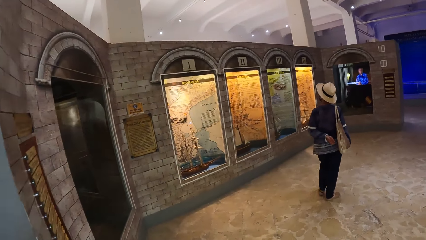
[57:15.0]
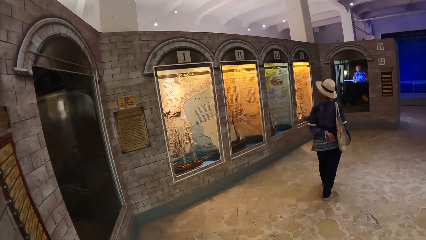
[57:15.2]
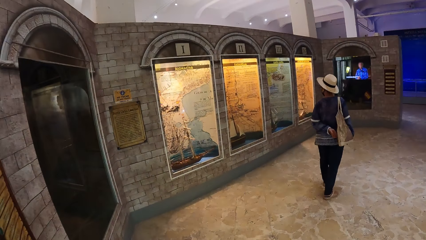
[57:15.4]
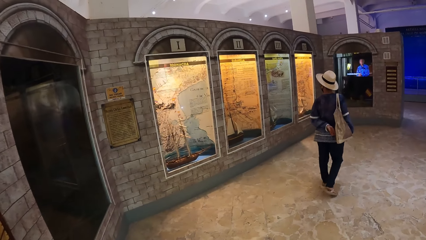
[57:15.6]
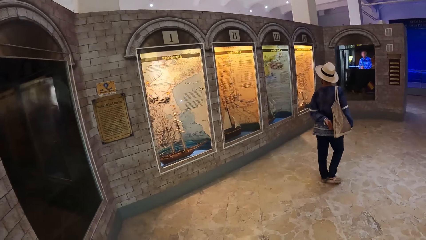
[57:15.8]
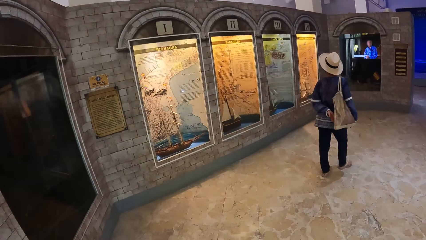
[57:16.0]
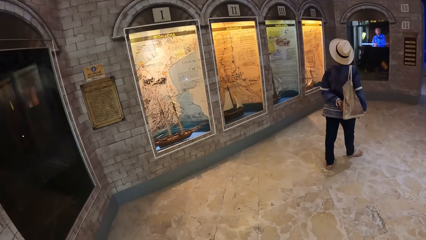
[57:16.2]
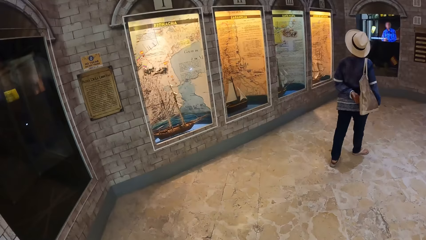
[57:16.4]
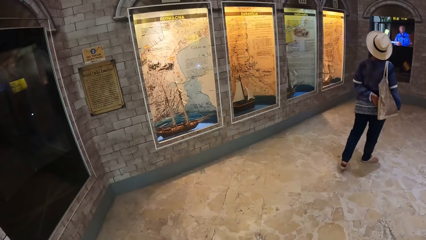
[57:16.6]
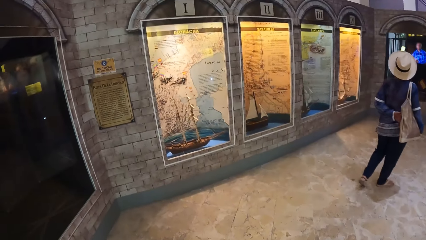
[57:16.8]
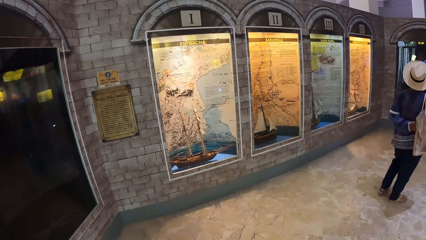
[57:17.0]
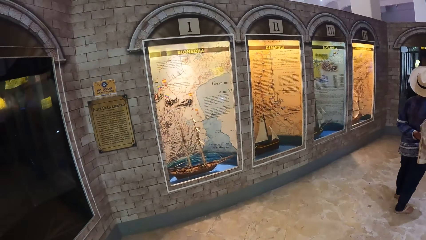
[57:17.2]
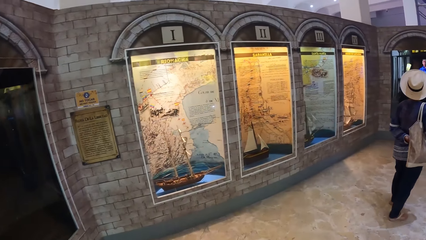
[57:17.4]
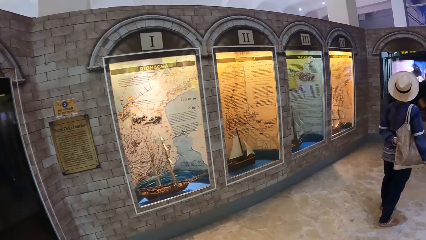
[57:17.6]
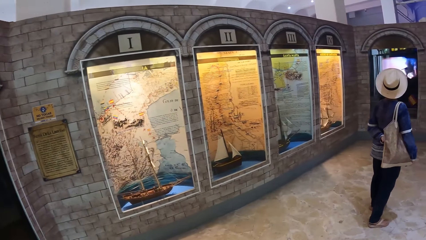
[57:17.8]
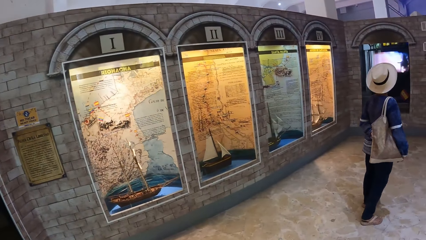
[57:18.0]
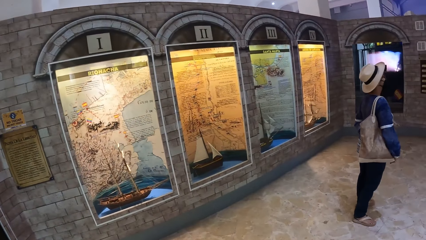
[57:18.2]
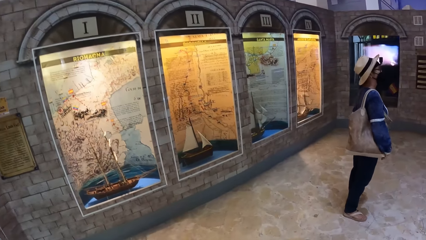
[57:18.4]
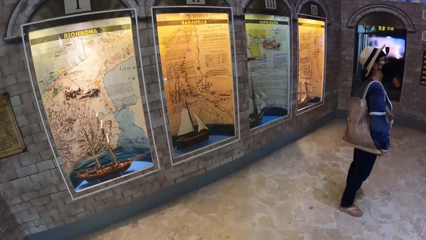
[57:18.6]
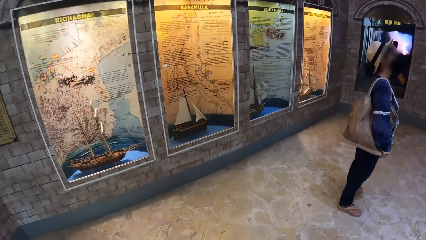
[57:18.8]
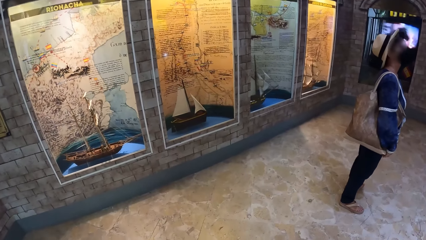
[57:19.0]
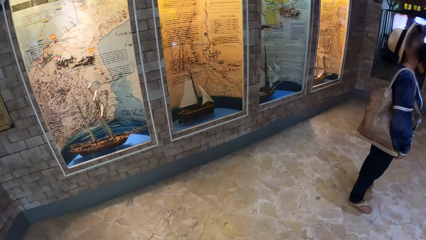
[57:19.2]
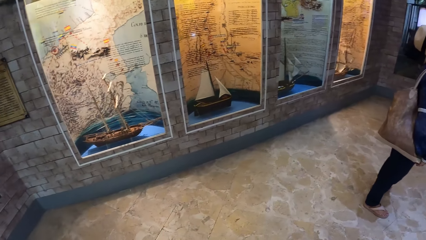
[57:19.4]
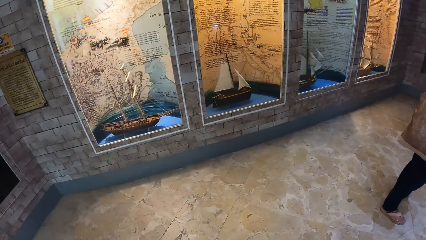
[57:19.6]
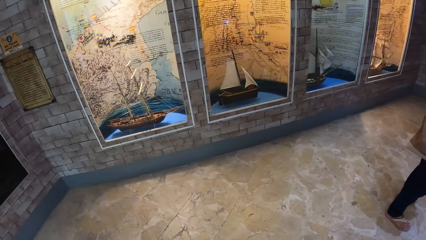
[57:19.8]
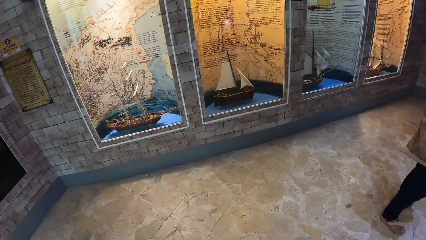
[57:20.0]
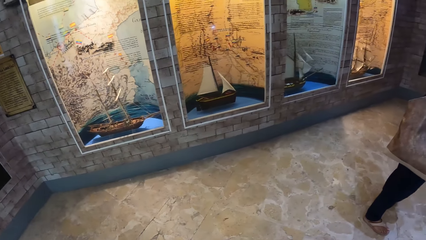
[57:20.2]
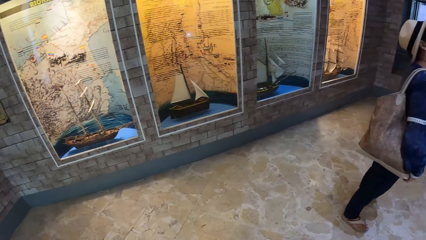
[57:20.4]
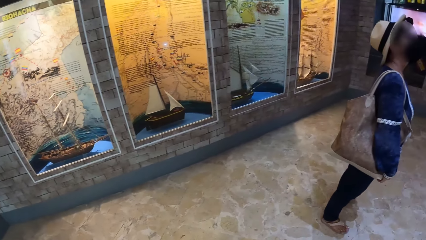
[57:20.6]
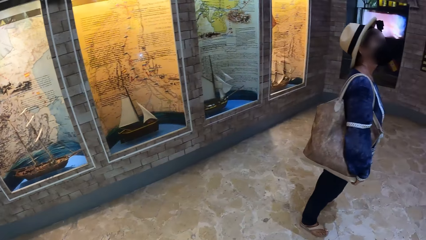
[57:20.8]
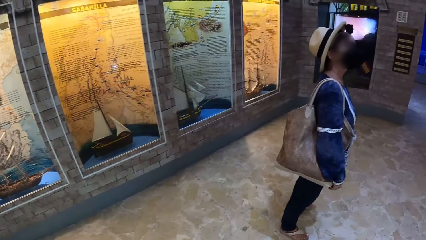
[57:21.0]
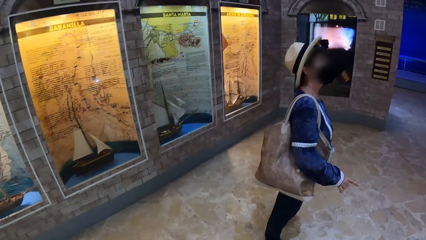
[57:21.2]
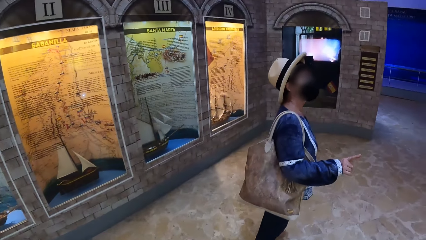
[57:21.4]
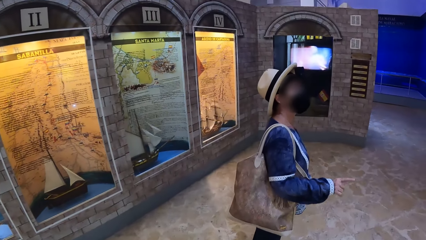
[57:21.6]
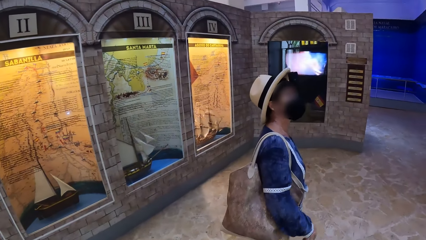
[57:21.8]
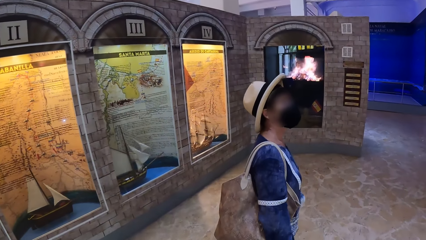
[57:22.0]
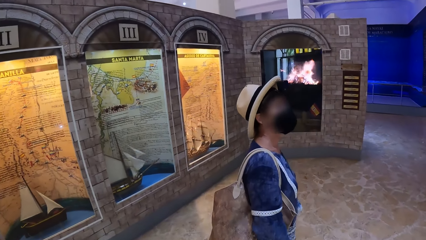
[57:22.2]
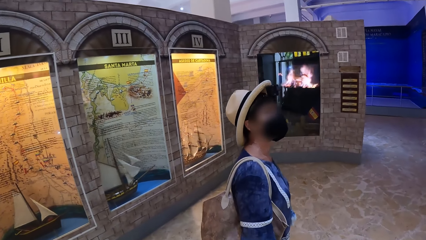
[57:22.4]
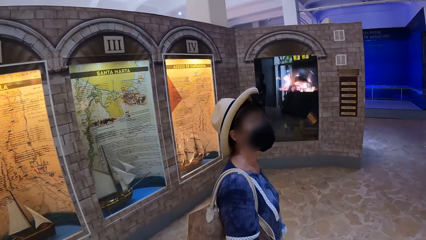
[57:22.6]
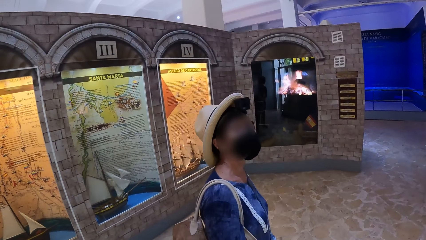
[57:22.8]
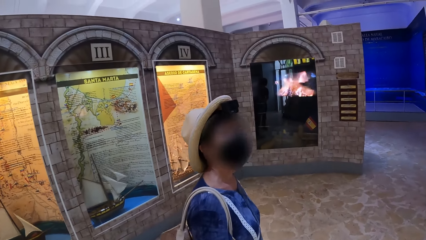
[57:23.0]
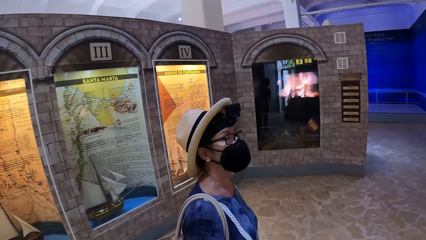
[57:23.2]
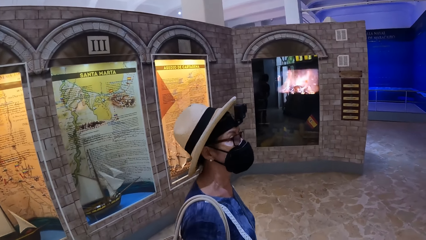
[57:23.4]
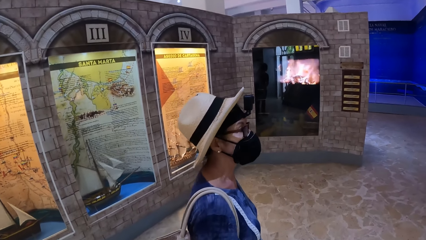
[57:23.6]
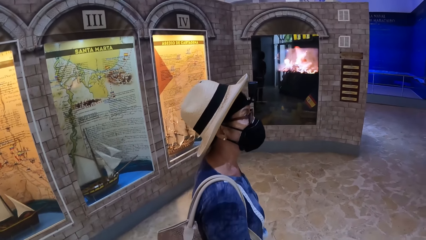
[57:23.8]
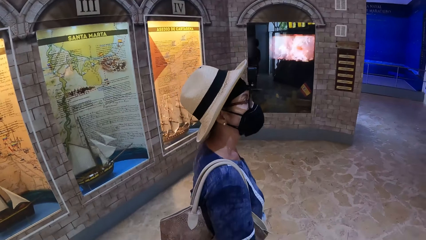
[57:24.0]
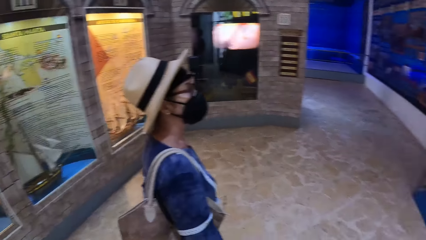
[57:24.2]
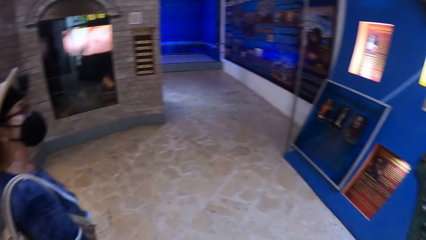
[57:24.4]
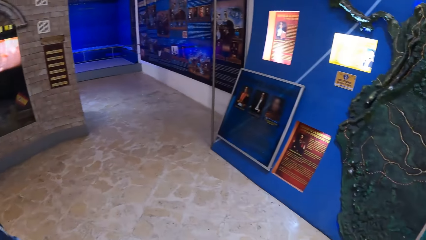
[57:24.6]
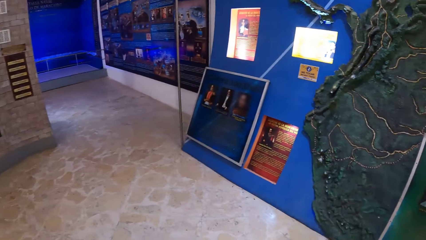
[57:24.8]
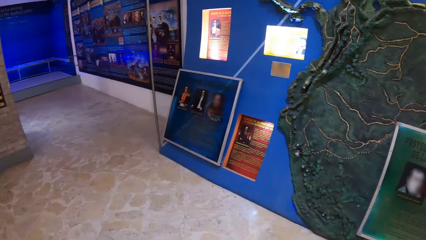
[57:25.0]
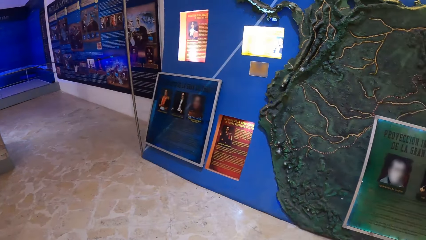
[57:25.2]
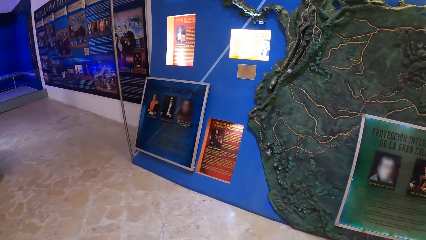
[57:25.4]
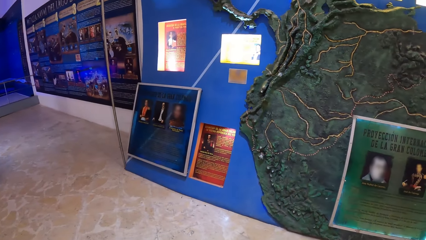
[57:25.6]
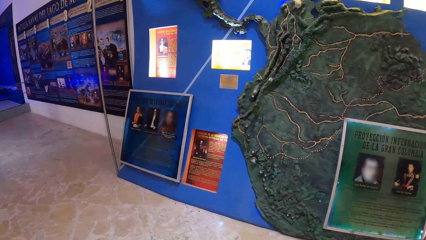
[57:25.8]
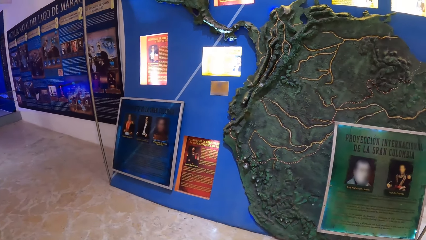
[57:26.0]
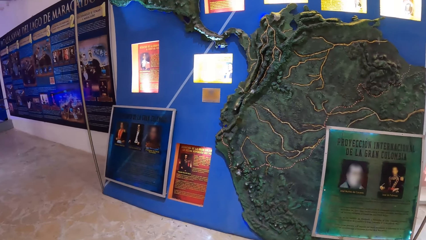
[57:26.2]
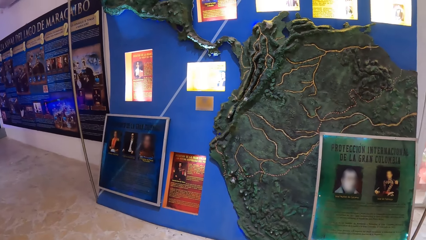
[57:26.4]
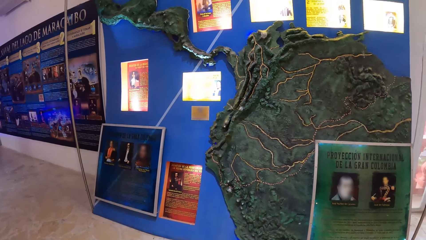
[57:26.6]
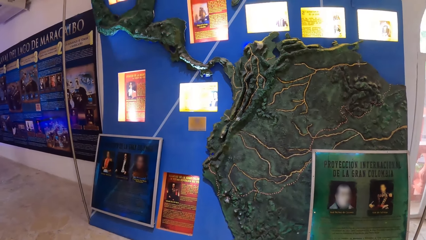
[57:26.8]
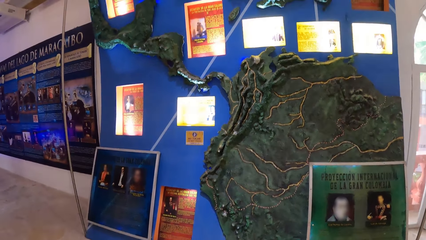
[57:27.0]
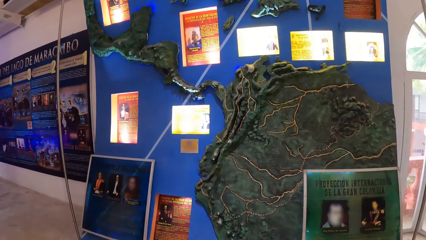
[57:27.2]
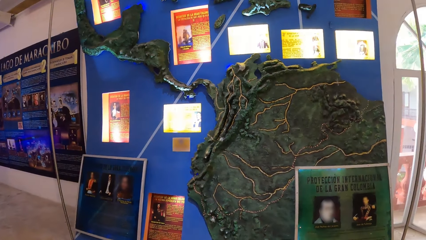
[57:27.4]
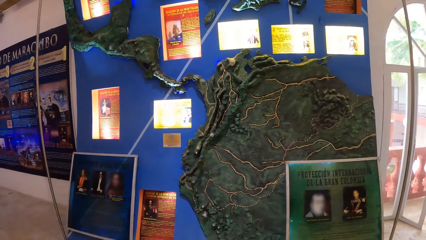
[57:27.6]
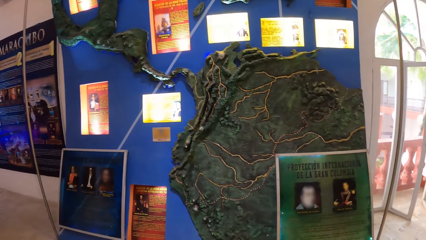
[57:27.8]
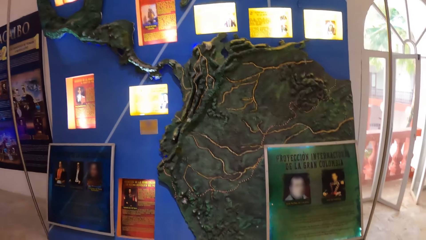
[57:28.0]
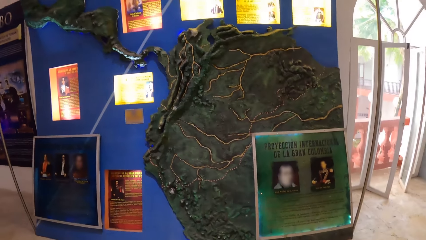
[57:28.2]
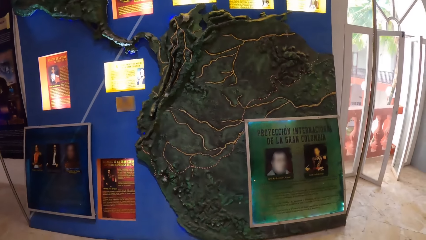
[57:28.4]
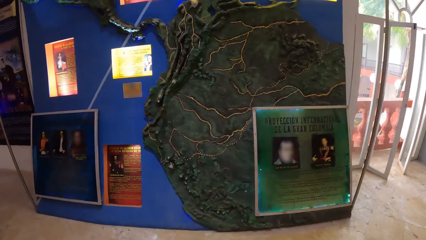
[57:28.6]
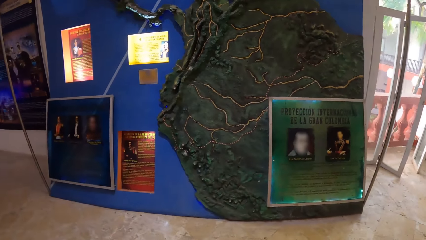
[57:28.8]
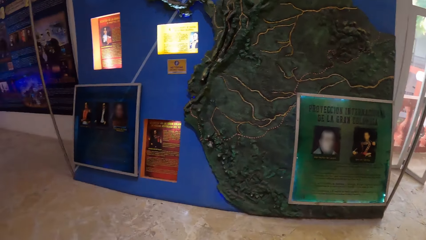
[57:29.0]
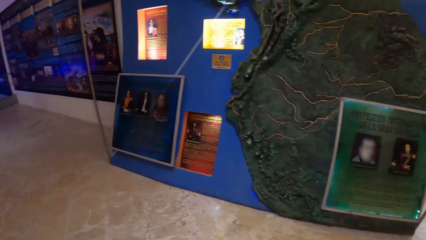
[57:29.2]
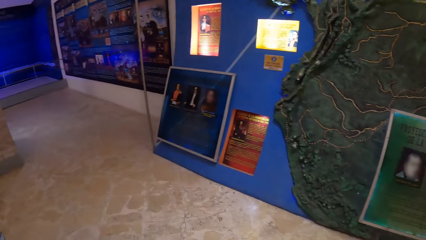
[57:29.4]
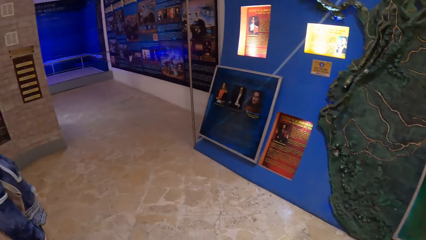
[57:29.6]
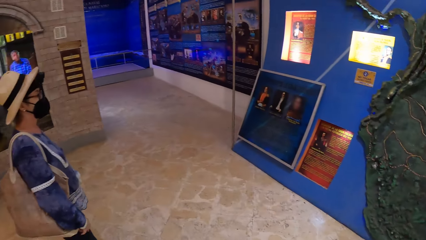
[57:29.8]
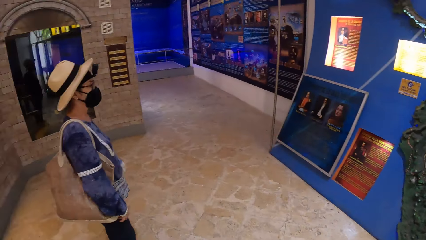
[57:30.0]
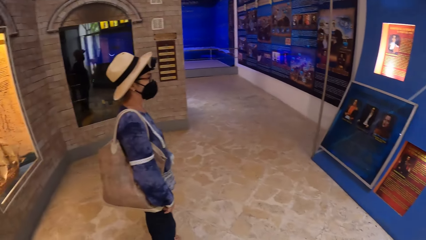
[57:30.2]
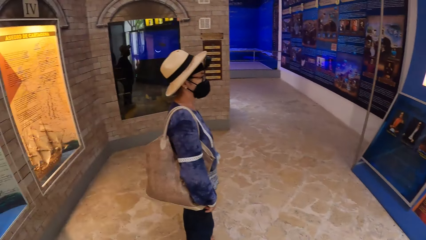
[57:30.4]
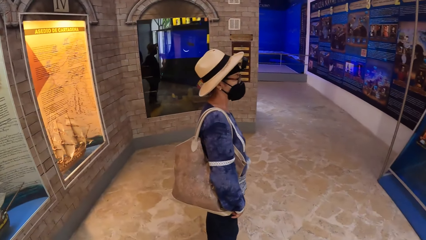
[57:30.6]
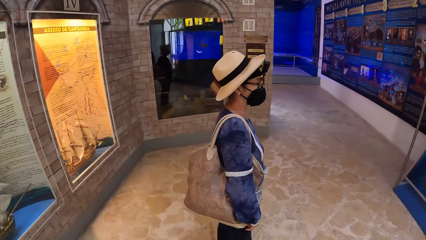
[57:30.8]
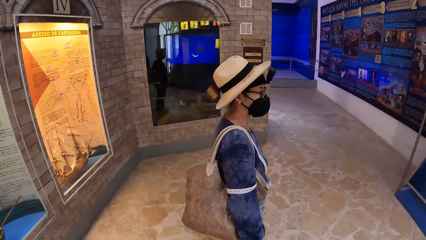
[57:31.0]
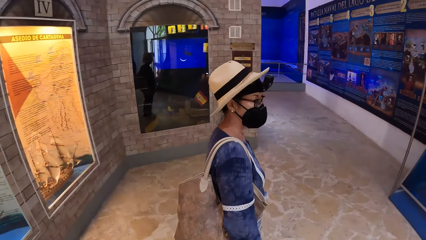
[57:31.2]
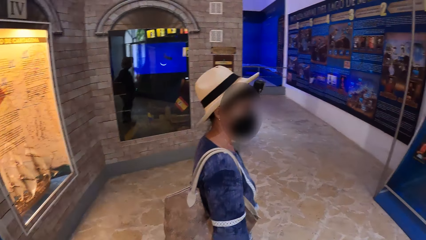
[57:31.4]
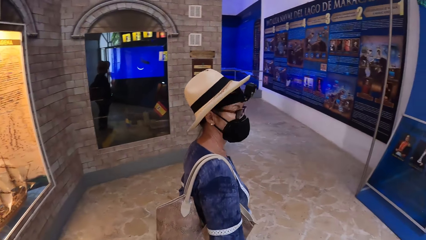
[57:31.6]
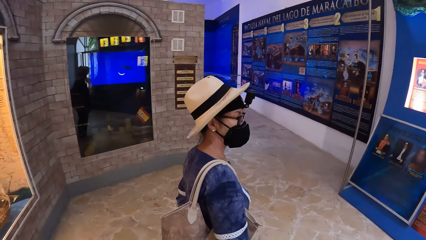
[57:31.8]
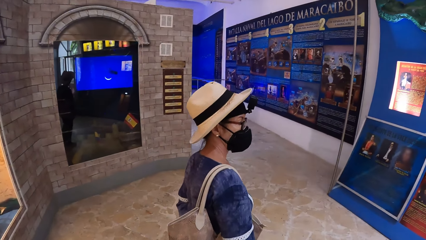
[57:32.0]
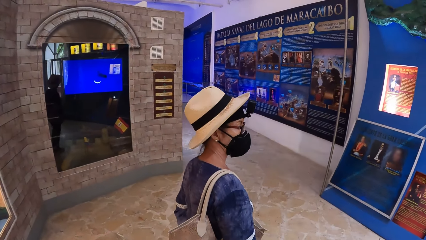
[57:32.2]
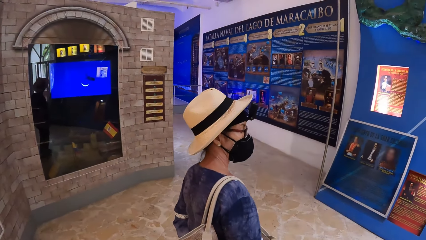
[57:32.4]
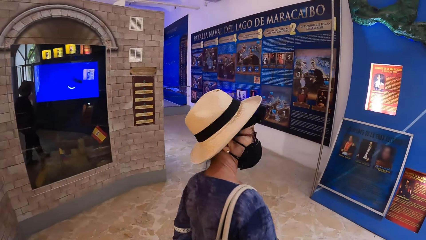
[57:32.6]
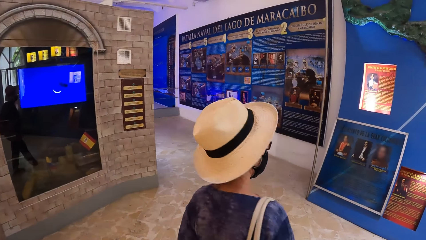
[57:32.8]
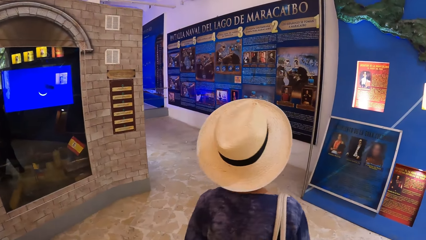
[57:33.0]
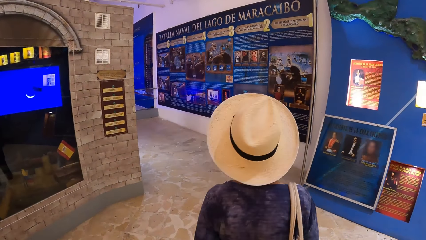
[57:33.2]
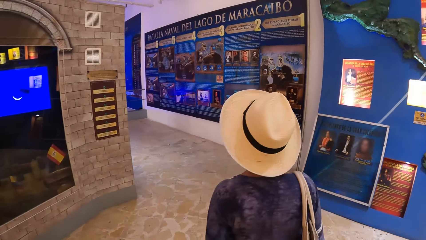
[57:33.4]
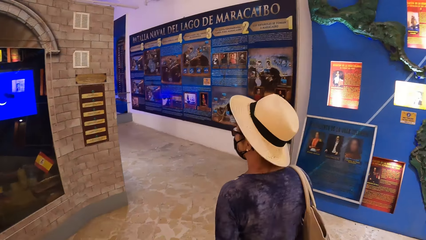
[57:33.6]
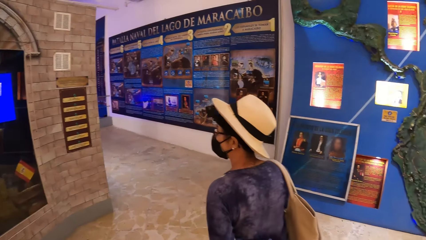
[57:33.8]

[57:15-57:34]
The woman interacts with the camera wearer.
